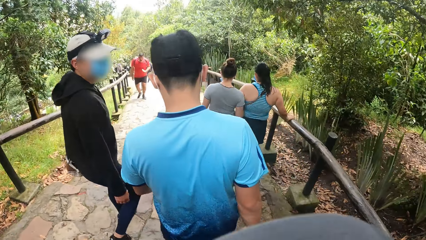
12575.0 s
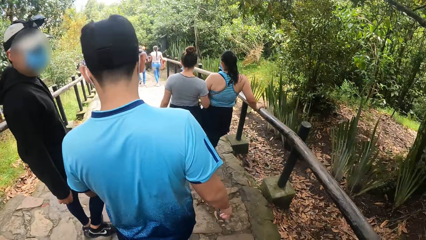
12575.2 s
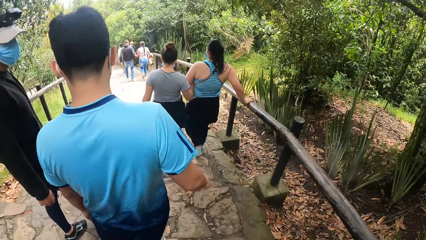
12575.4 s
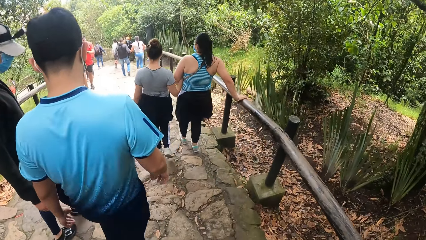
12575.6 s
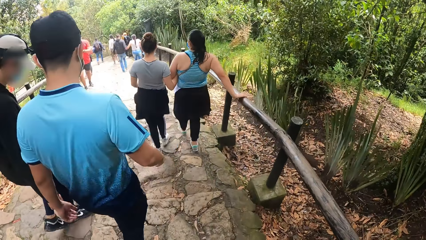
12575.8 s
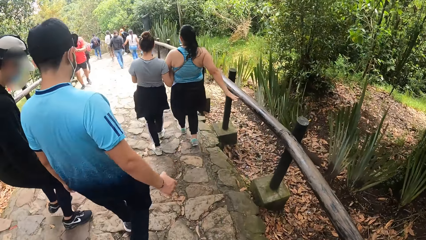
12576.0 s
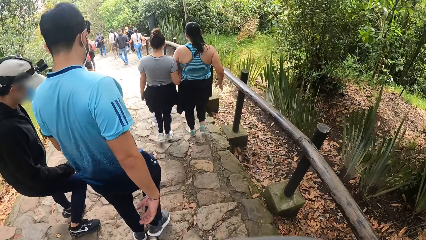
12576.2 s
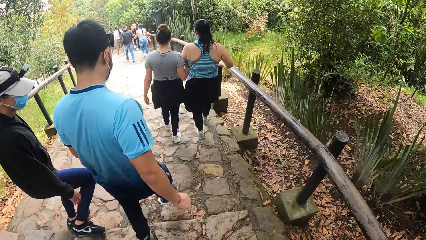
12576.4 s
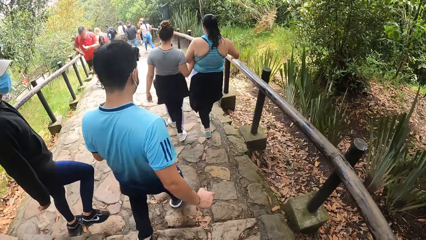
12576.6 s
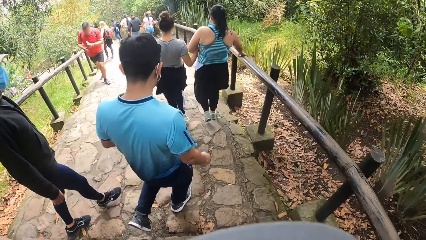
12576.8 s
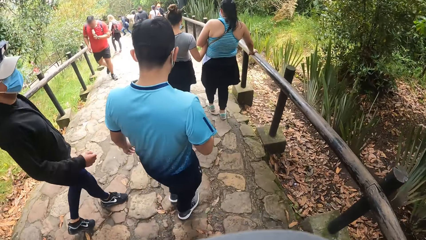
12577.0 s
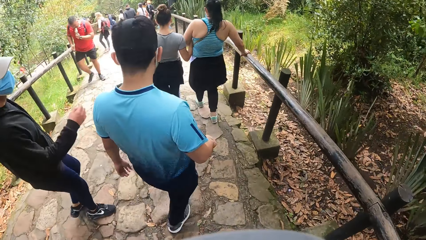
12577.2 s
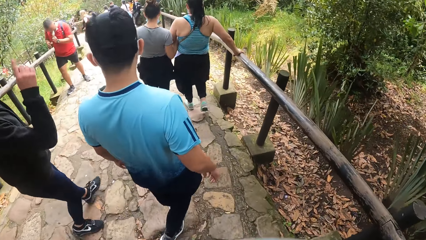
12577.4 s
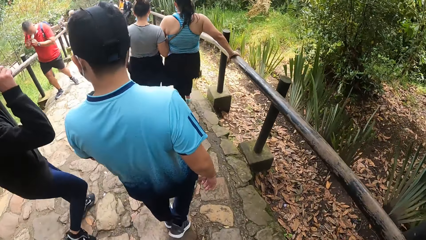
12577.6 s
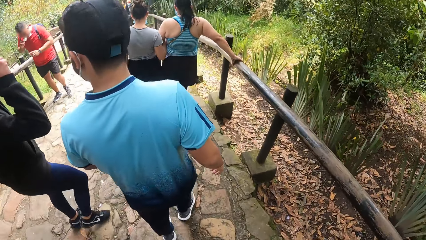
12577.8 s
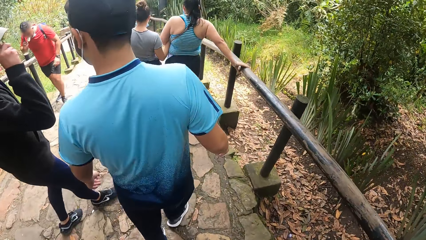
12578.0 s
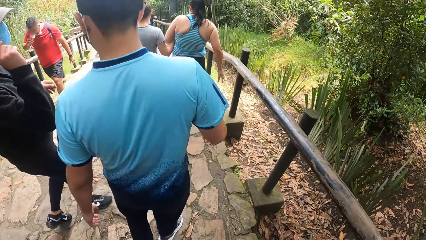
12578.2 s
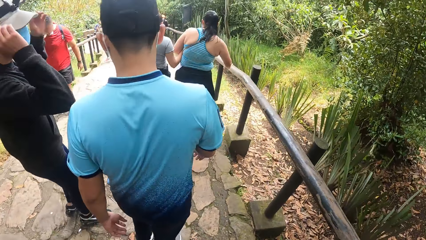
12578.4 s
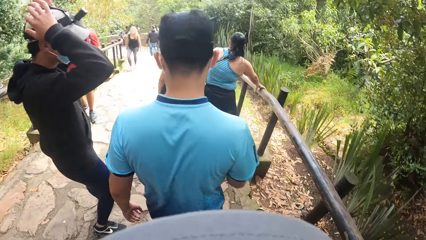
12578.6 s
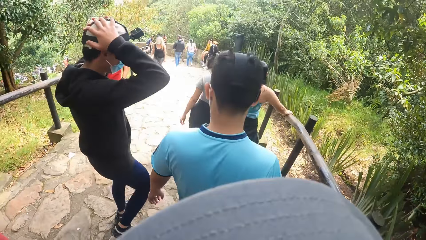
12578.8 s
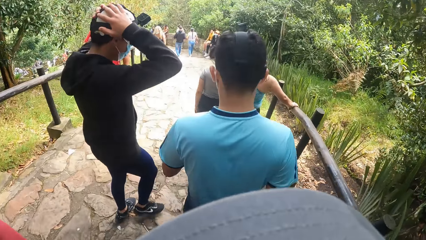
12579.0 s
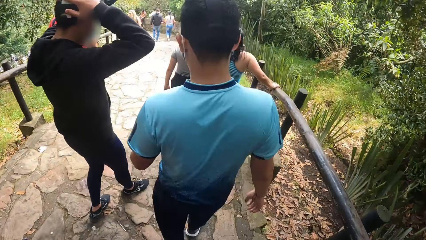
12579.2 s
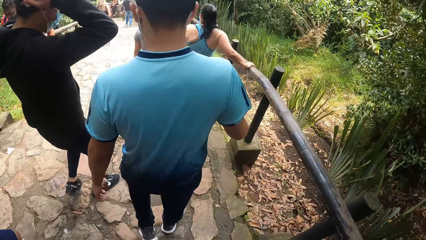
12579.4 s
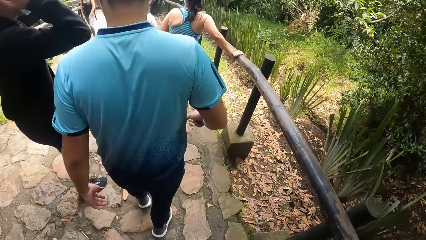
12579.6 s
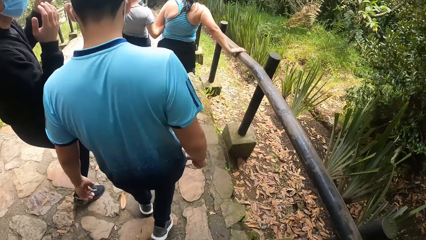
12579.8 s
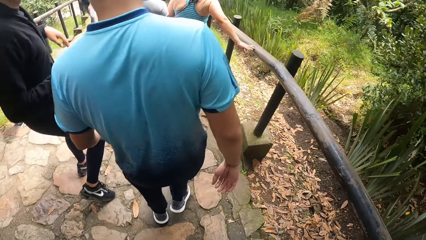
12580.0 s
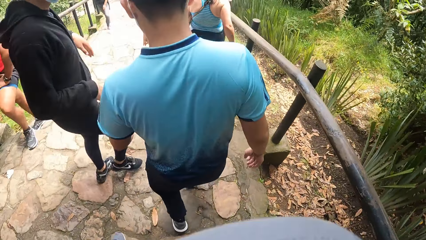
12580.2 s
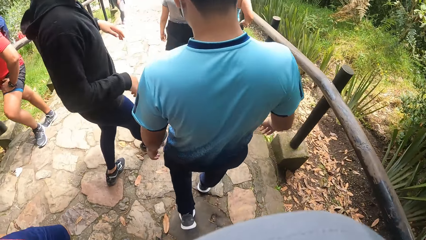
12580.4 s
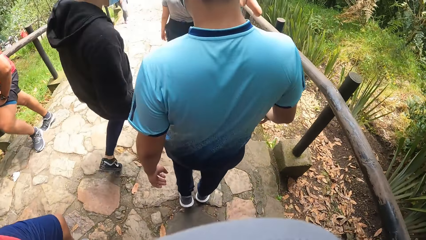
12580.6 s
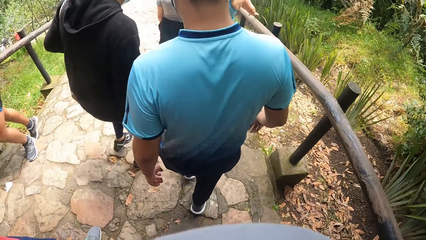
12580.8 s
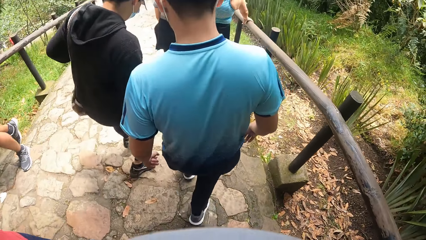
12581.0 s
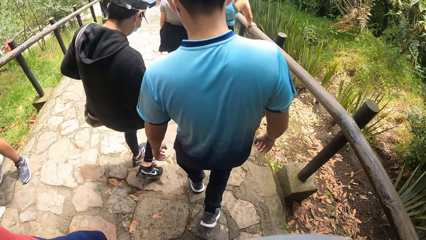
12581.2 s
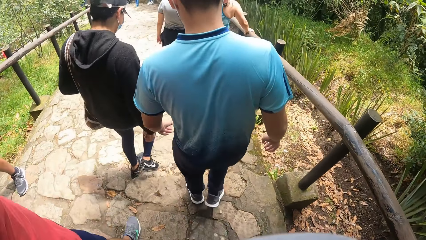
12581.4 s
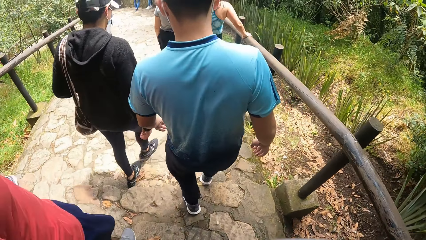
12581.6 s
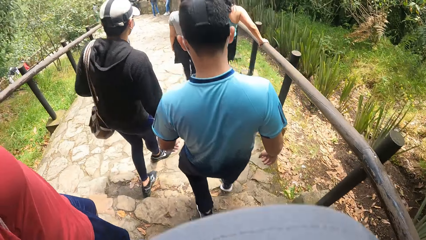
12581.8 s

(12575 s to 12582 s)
The man converses with another man along the pathway on the hill.

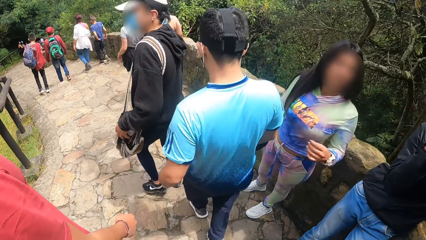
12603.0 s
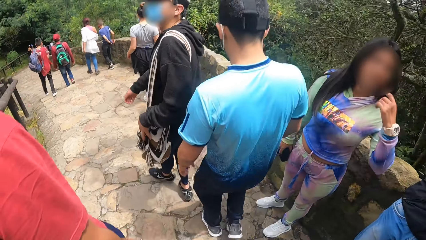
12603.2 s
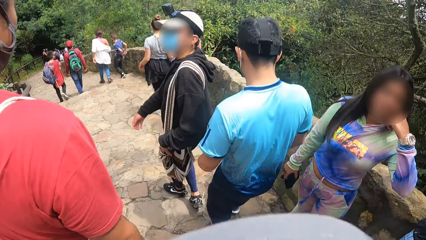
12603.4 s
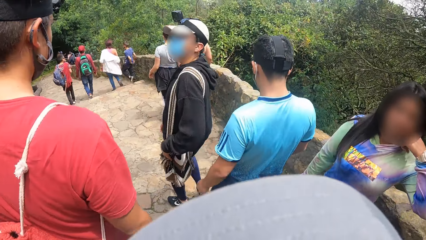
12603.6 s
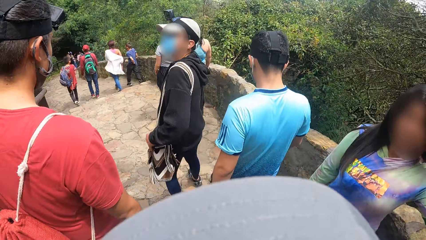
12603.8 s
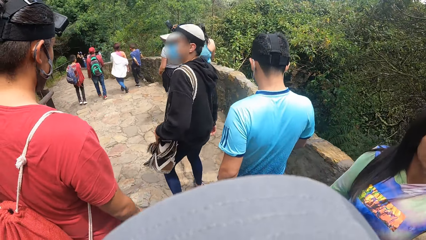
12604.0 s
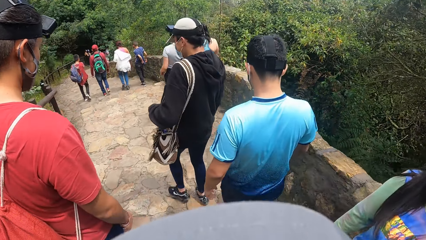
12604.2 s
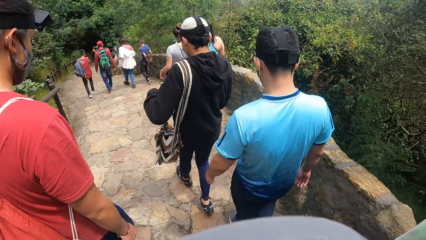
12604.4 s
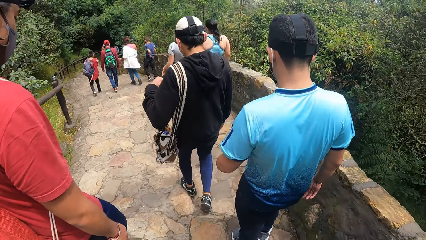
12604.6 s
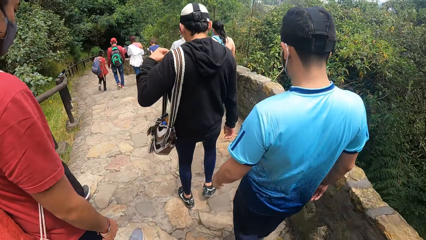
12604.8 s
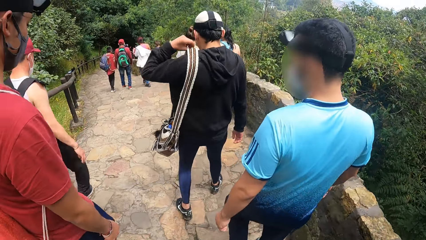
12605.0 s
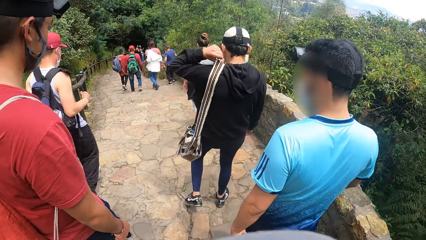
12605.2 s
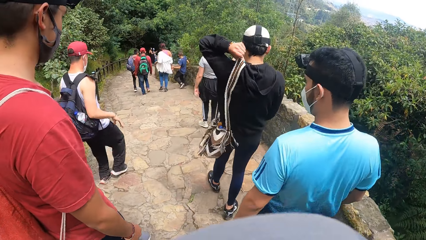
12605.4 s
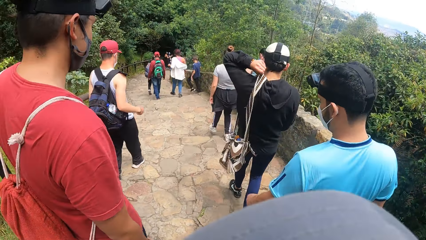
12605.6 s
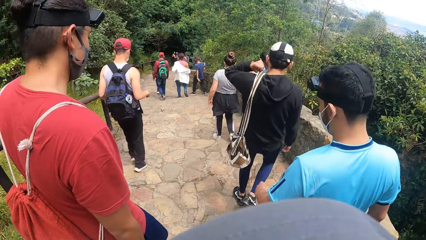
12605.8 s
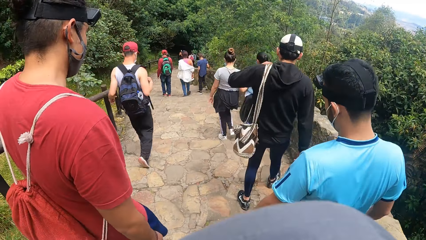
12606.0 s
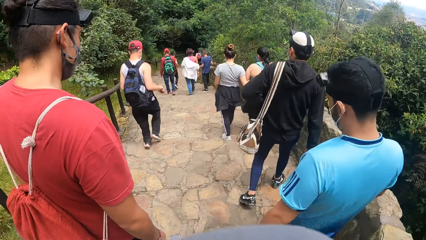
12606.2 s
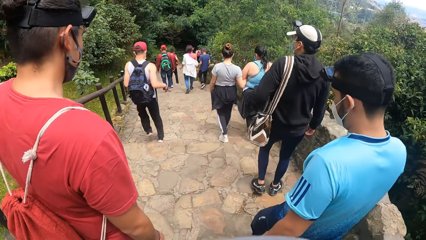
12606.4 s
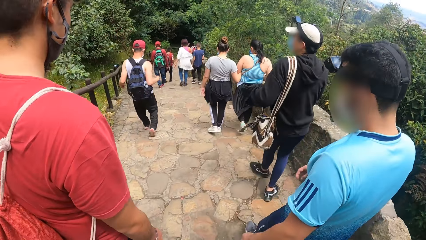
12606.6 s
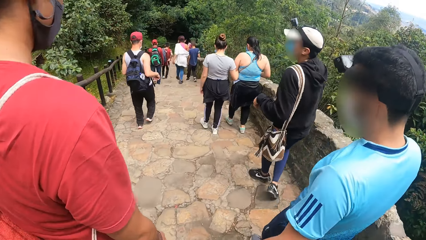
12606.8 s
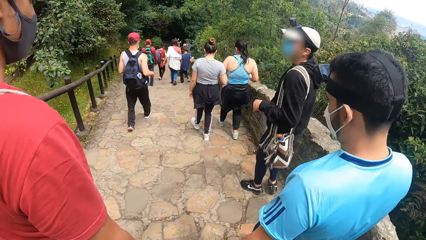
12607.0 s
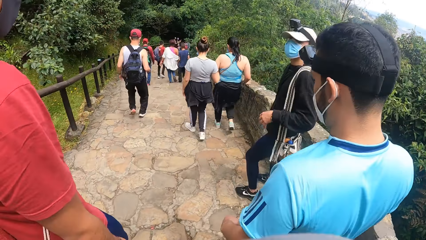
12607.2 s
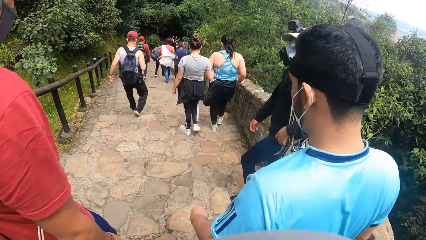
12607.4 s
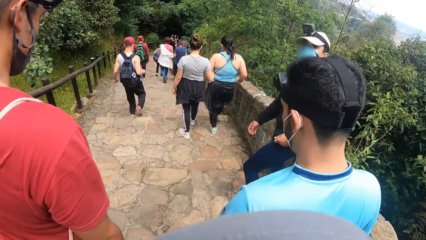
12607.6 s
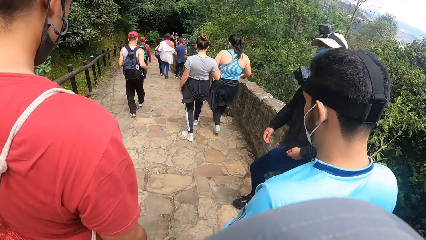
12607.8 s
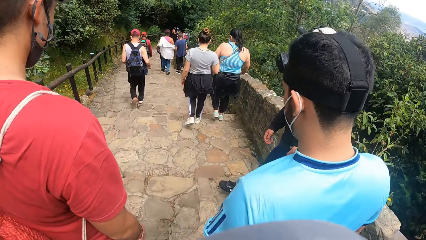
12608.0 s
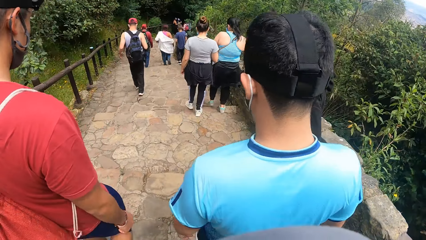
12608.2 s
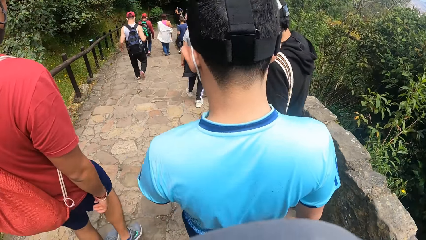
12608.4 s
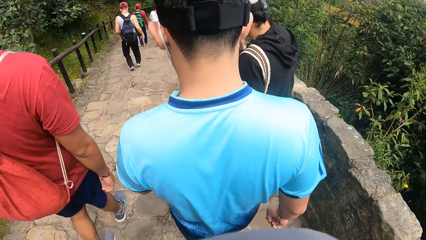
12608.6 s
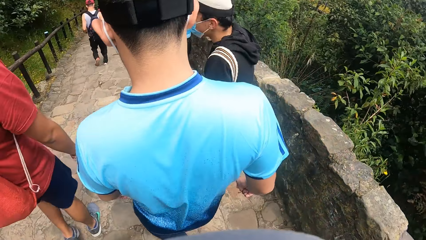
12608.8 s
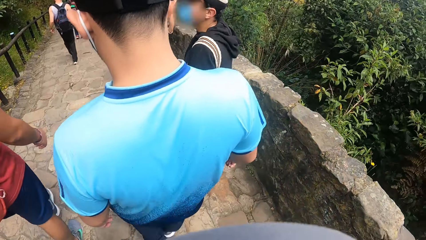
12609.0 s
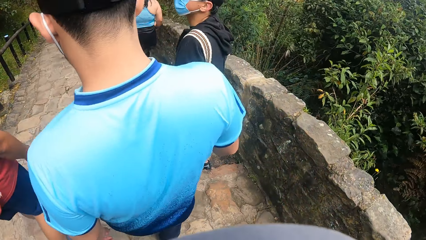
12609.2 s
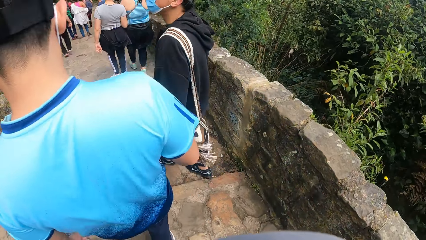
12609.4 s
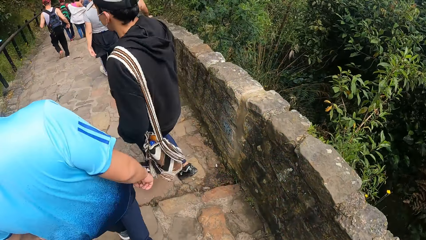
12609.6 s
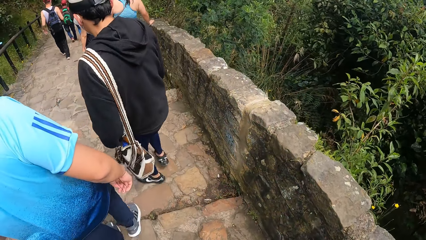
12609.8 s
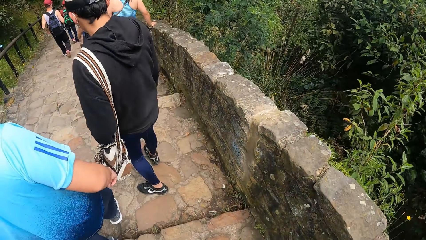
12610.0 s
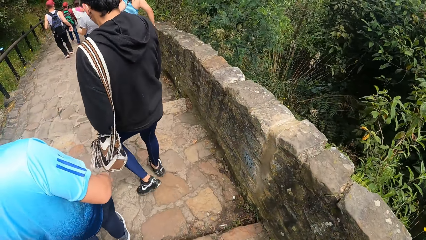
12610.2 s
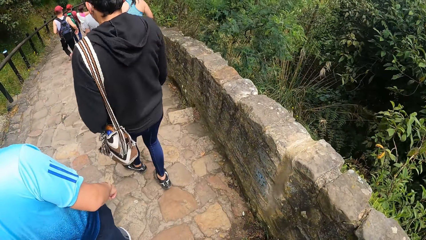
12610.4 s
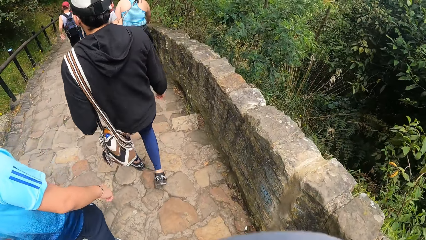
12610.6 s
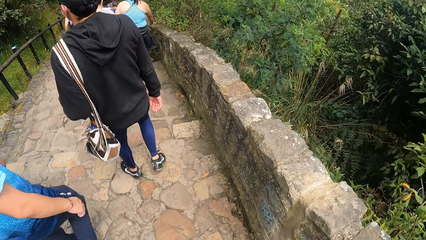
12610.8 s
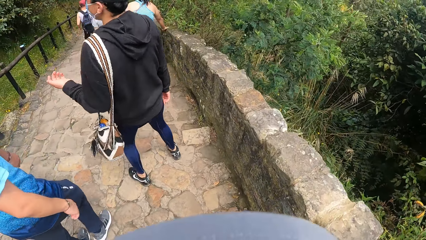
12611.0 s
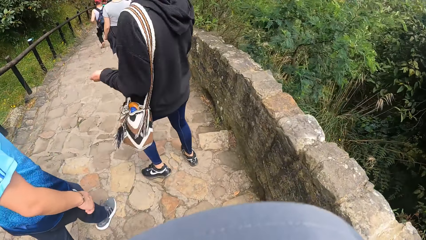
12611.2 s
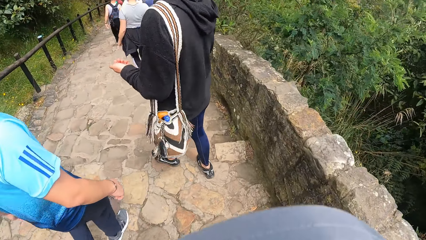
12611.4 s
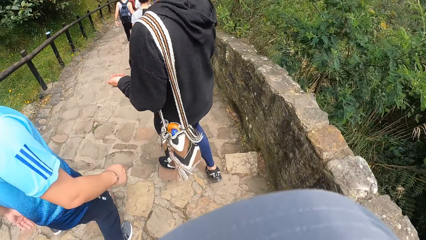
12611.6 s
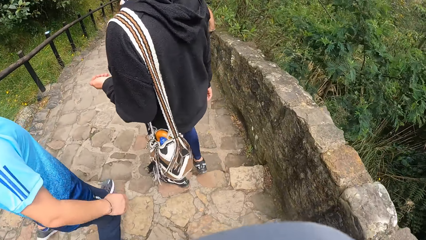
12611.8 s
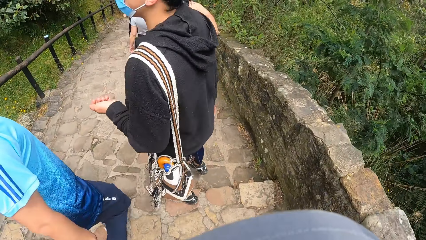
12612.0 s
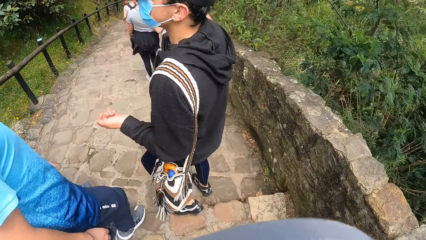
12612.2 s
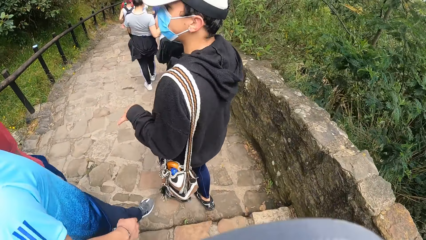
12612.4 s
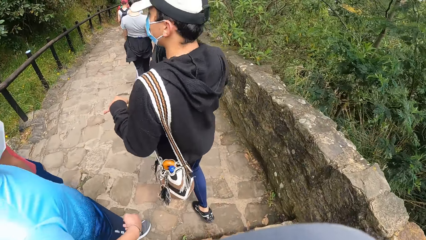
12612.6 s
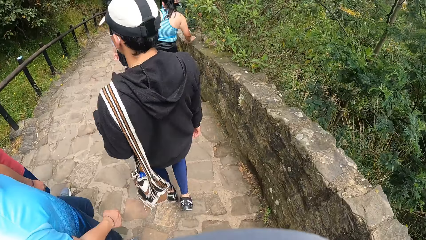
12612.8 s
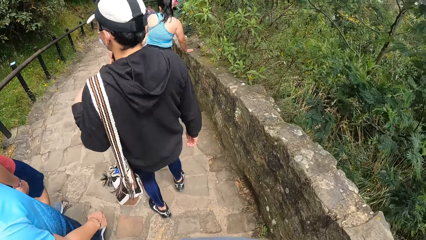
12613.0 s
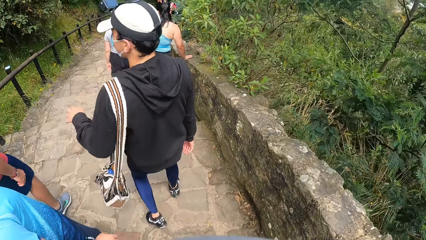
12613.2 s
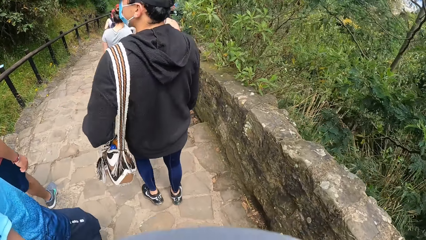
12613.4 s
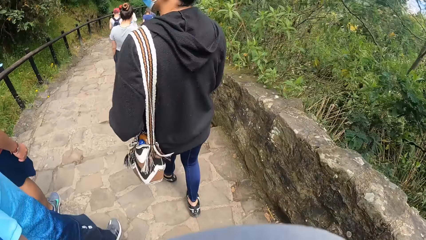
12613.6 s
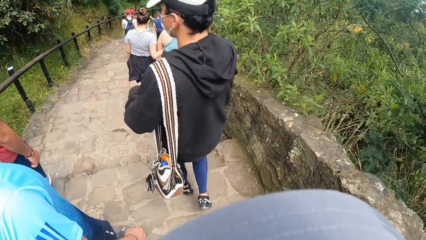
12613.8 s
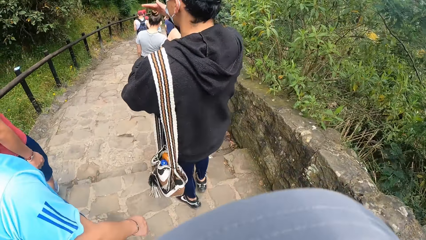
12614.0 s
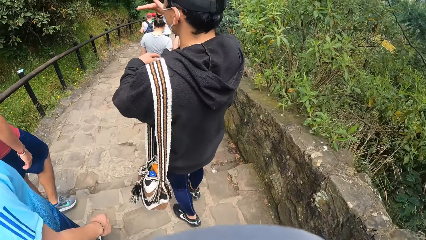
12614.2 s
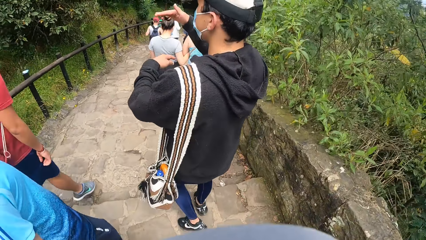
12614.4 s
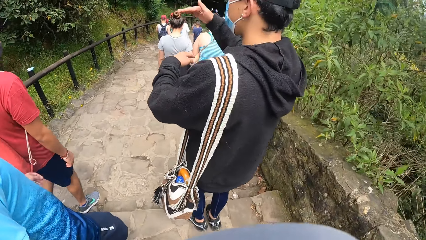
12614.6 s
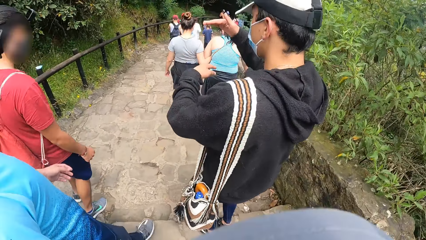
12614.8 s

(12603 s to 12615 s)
A man walks past the camera wearer and another man down the stairs. A man converses with another man along the pathway on the hill.
